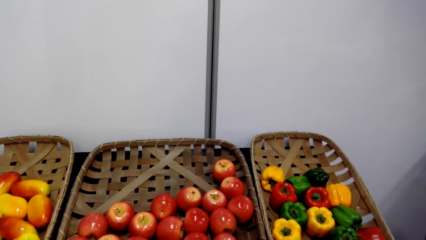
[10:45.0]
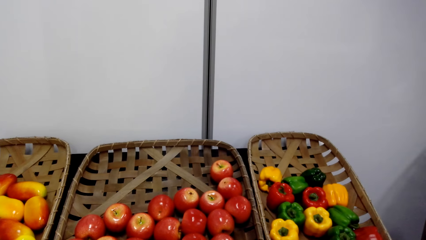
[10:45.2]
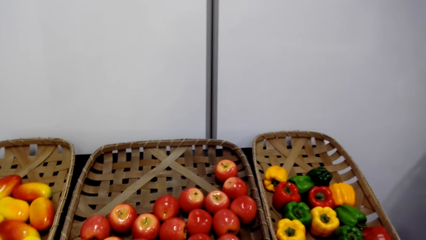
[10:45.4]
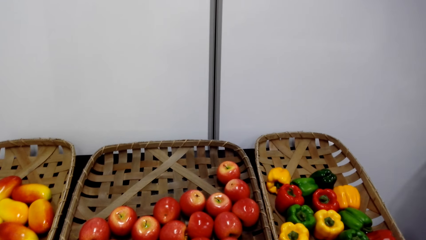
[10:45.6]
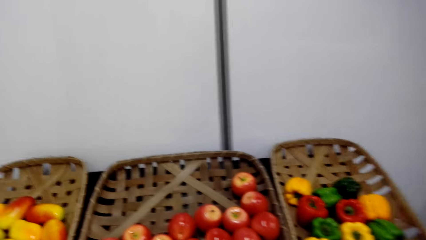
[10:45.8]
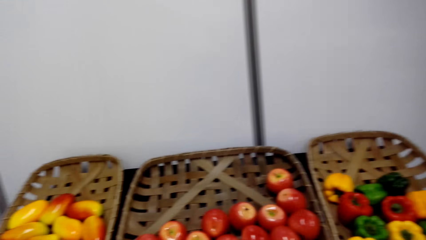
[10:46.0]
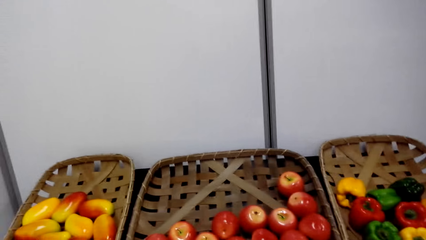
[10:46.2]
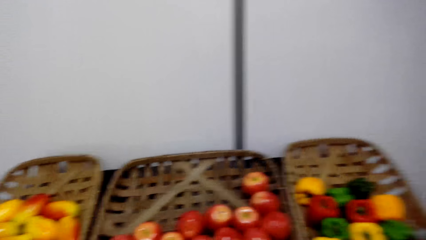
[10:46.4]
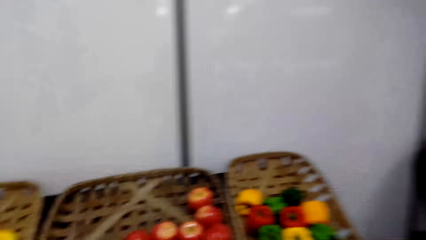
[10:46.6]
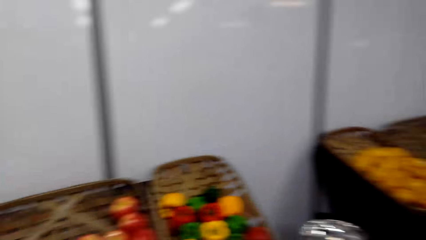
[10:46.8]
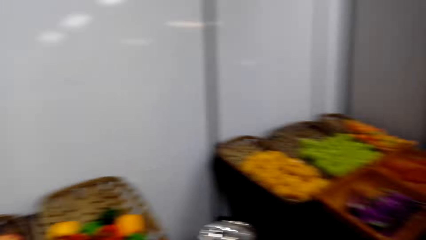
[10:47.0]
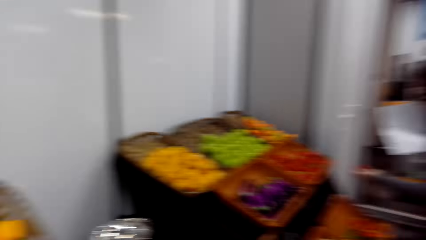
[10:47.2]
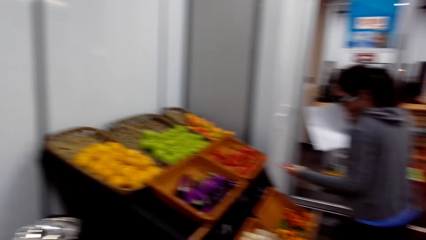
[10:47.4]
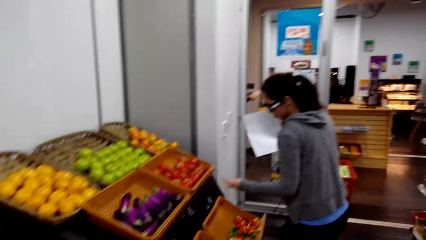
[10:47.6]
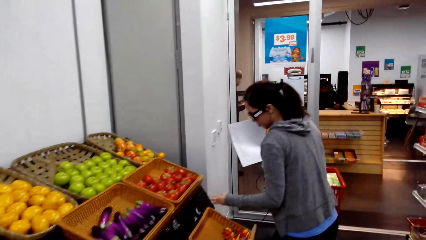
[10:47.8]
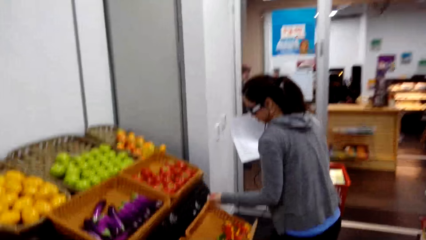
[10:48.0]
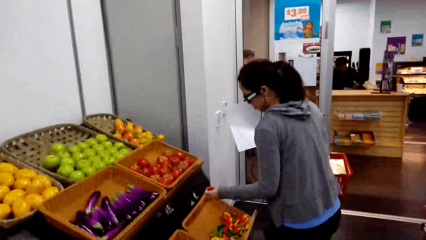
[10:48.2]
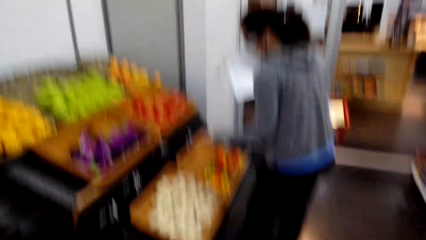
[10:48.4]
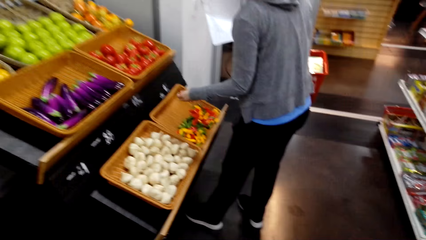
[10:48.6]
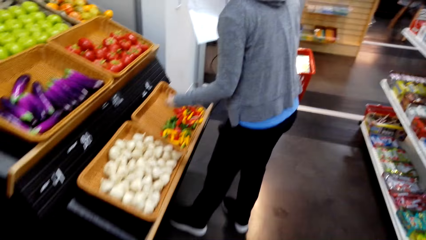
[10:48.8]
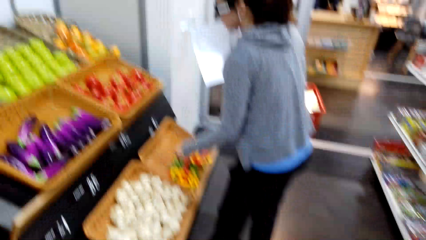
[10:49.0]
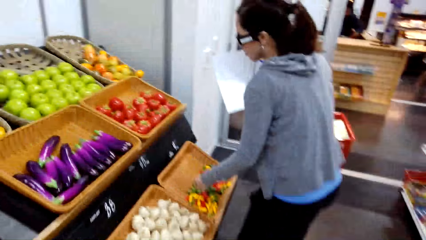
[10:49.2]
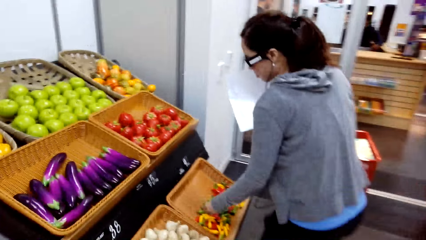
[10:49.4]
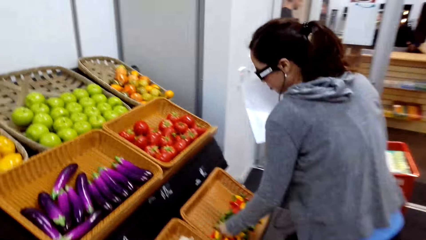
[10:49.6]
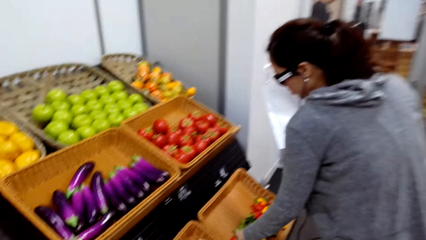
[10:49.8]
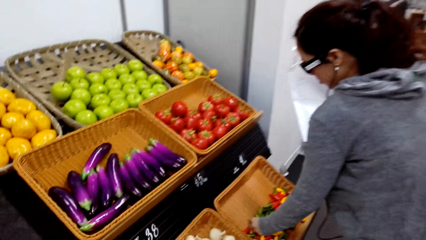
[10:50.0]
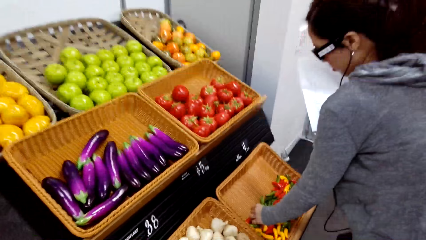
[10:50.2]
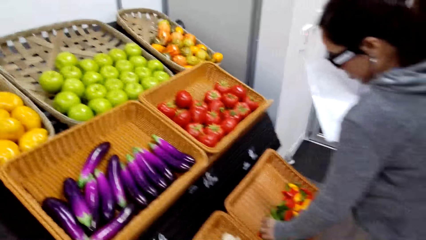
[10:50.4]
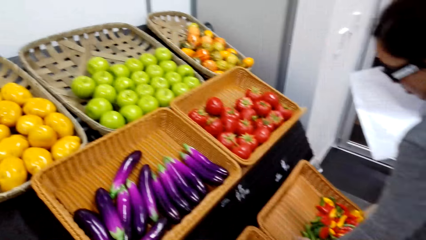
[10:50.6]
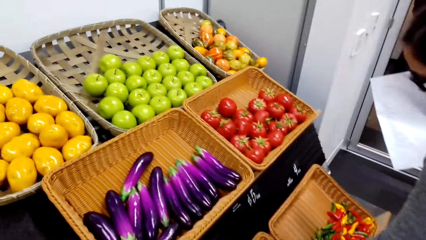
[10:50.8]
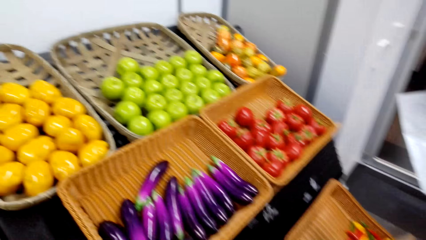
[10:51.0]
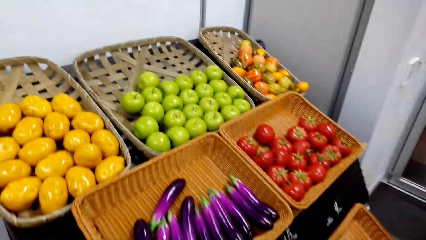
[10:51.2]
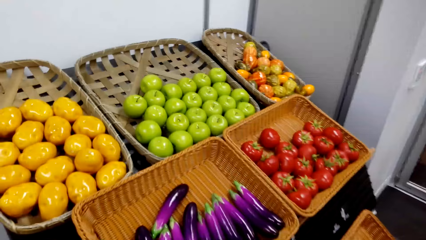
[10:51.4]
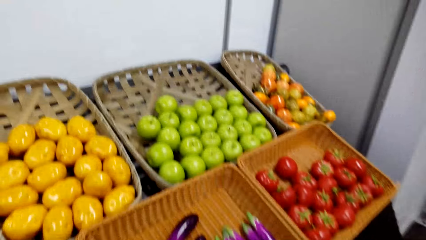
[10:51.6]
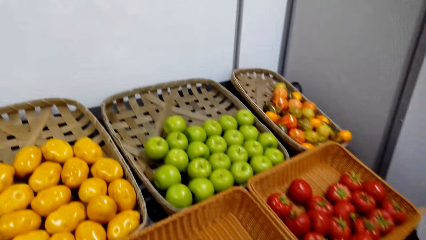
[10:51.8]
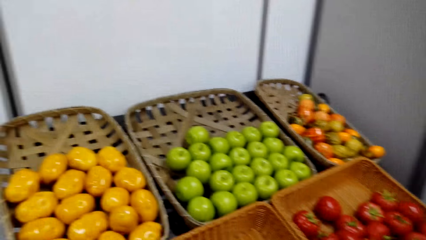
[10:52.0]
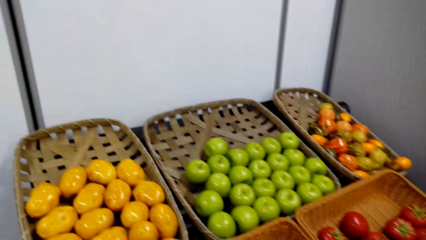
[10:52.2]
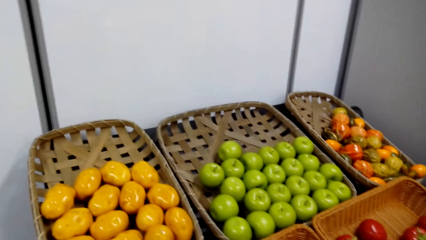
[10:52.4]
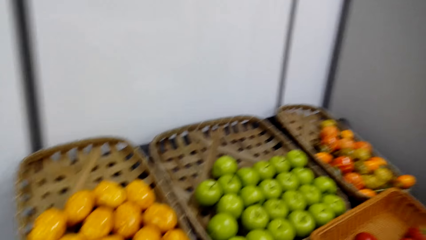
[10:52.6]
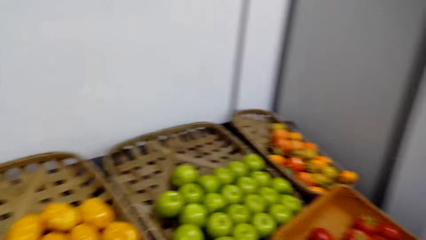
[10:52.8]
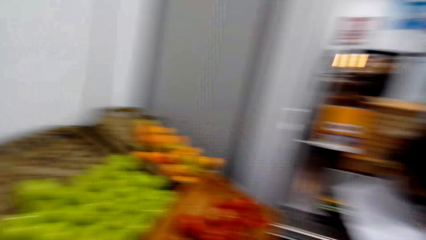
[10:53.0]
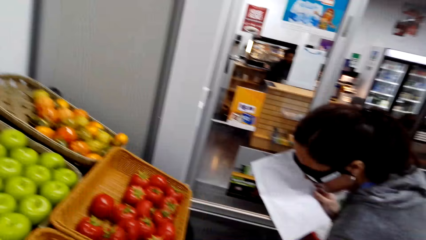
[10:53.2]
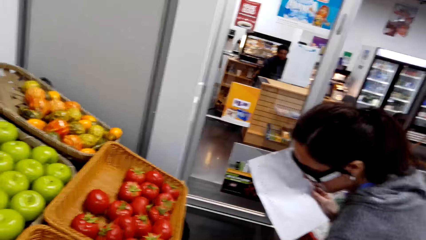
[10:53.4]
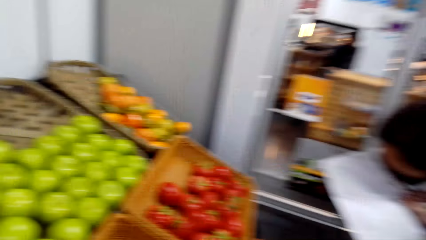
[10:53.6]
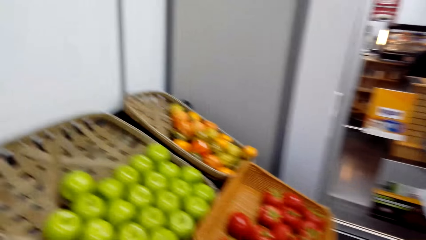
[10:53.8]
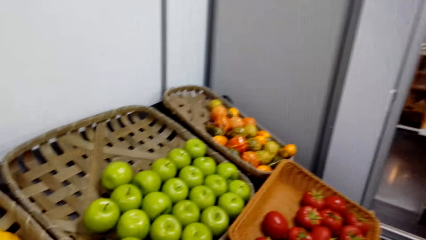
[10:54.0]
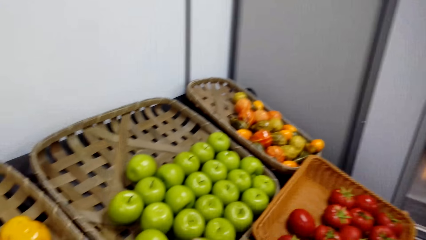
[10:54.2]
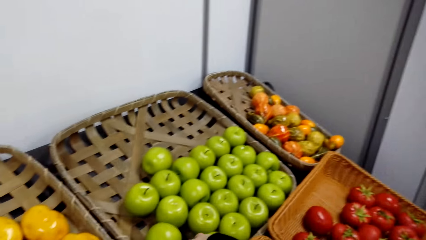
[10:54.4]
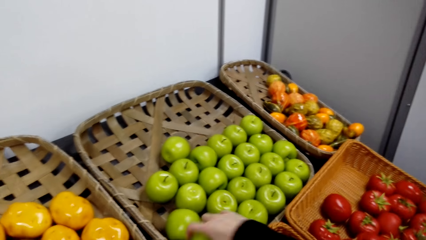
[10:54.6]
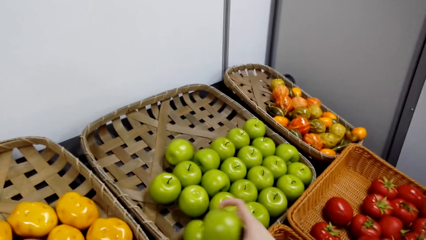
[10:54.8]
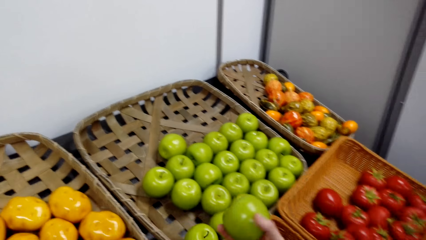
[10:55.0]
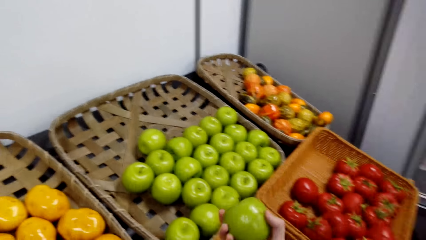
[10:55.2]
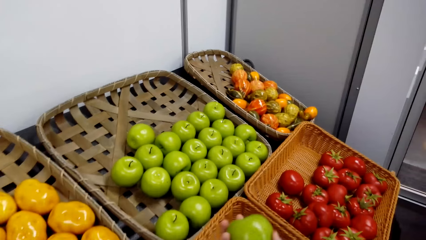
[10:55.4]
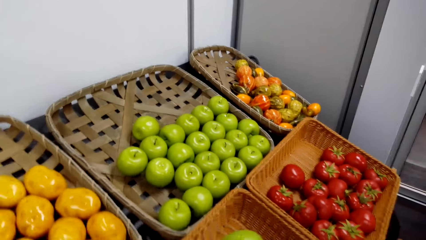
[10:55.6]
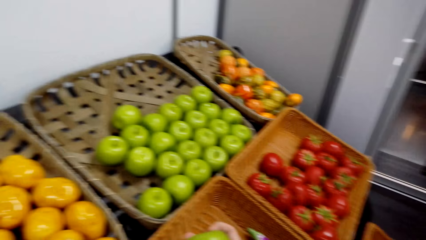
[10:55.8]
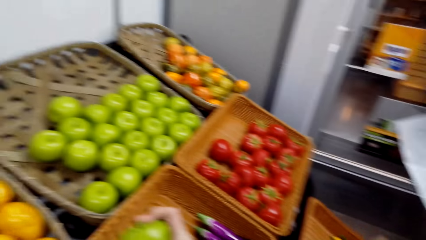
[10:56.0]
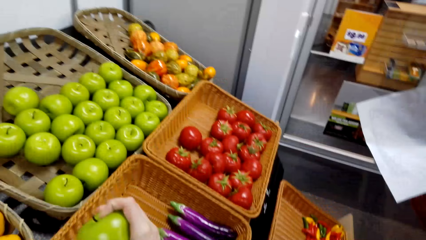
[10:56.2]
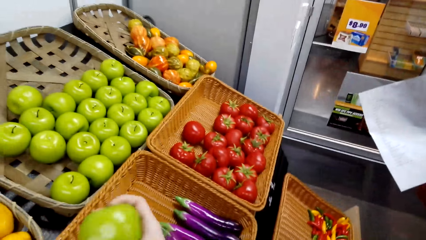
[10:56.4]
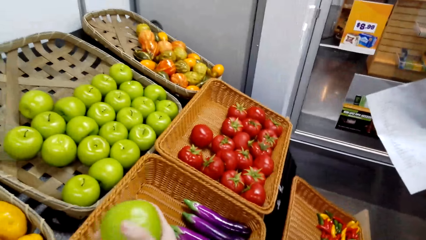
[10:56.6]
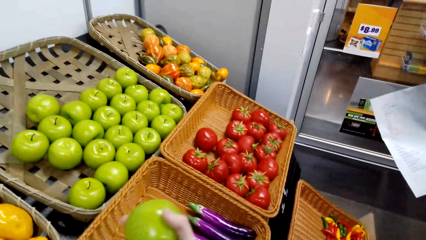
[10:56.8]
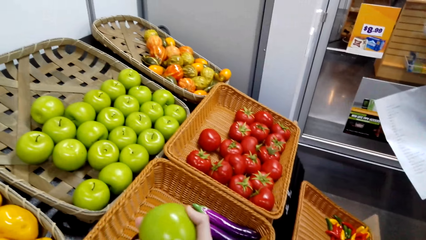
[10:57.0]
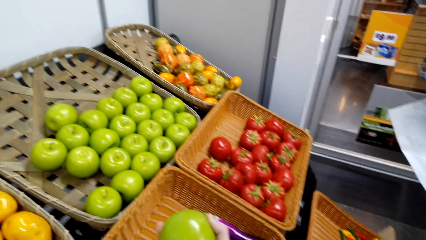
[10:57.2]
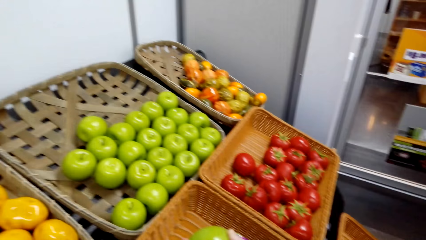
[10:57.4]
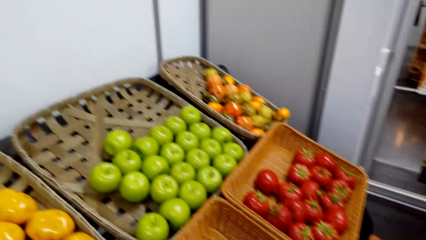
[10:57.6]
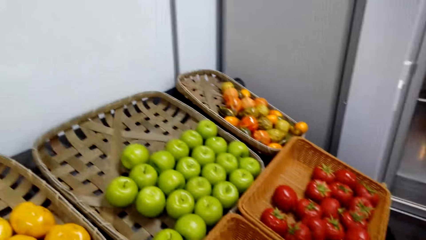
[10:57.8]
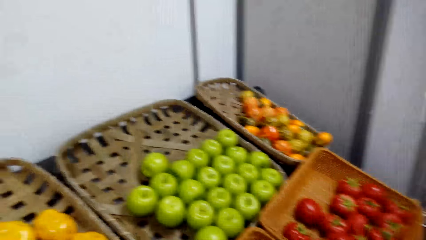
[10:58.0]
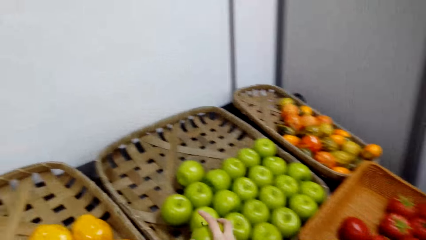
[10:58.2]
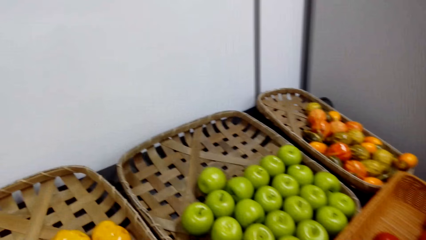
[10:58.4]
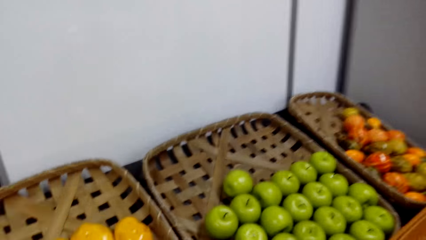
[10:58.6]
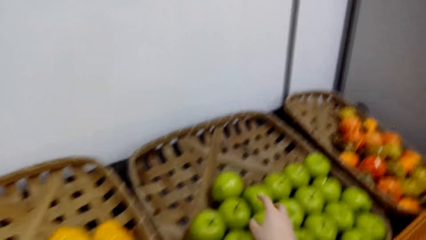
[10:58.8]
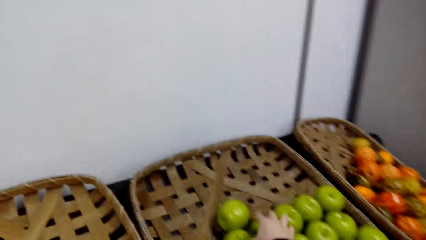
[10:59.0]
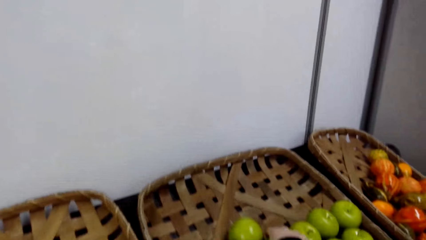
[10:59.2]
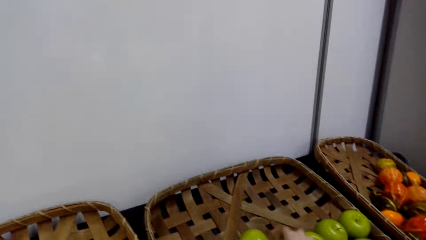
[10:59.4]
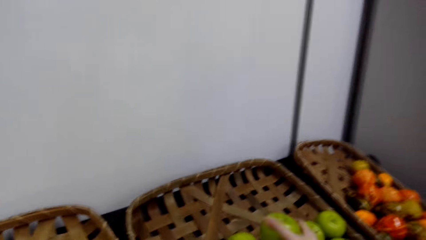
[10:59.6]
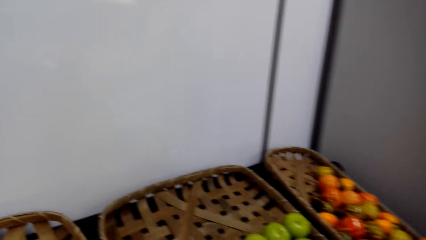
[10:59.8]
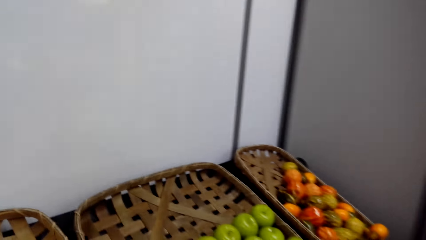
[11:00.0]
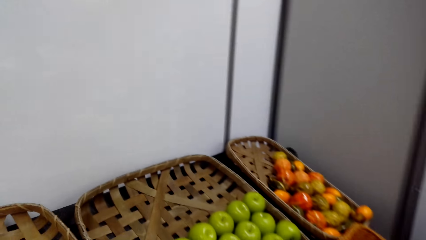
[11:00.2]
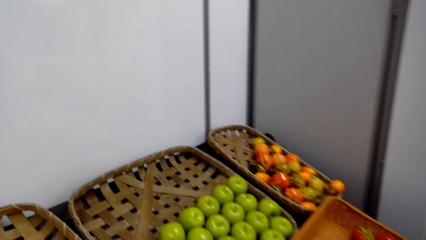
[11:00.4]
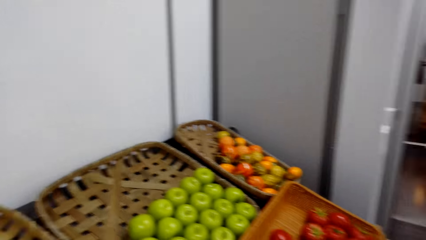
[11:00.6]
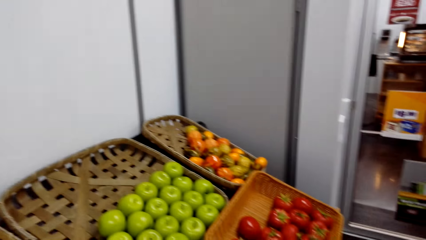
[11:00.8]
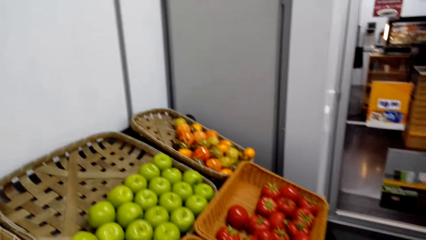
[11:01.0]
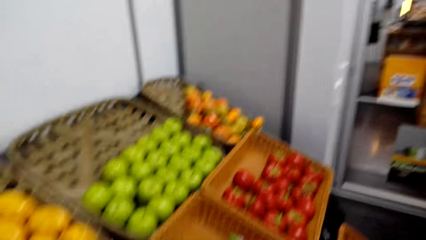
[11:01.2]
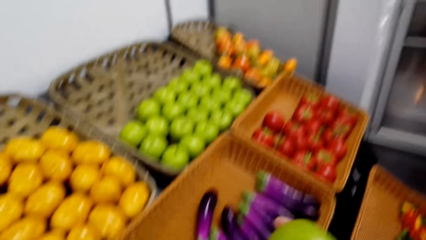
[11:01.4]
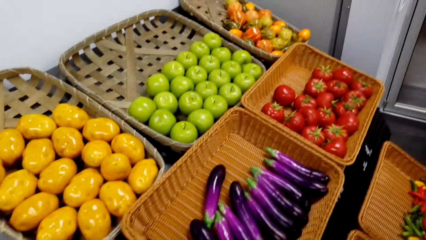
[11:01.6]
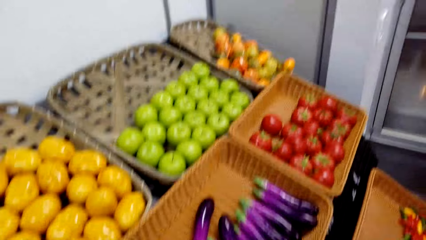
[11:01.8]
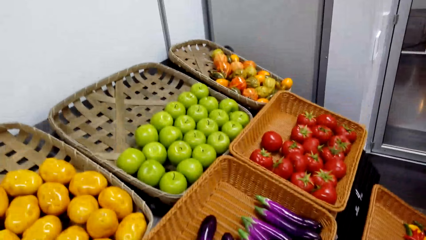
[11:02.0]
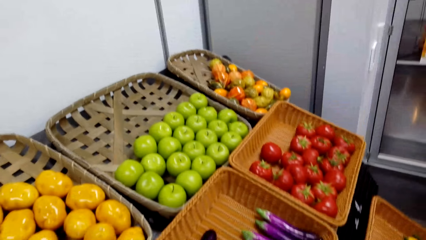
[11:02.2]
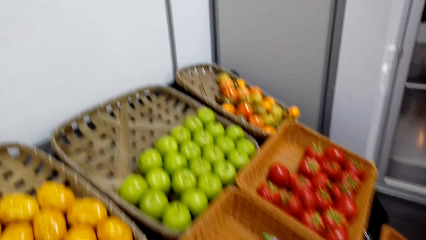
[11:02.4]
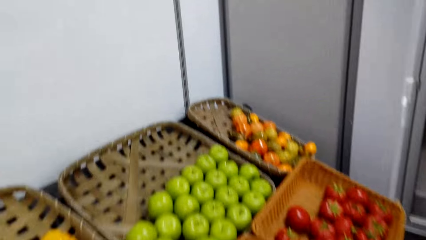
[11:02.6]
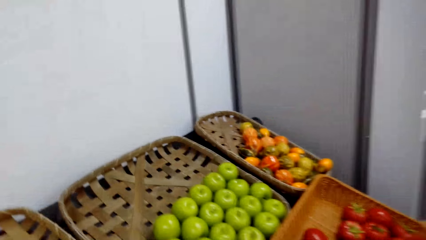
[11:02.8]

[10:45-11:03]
The camera wearer looks around the fruit basket. A woman picks hot peppers in a plaited basket. The camera wearer picks up a green apple in the basket. They view the green apple. They pick up a green apple in the basket.
